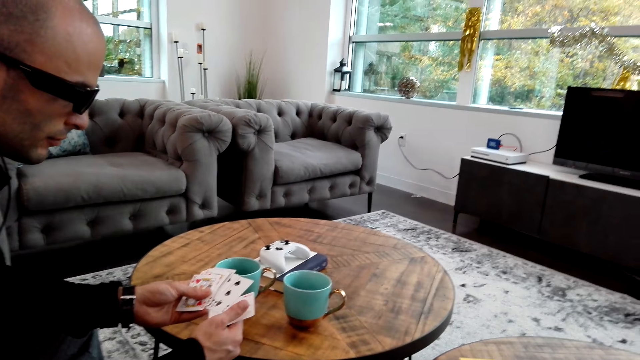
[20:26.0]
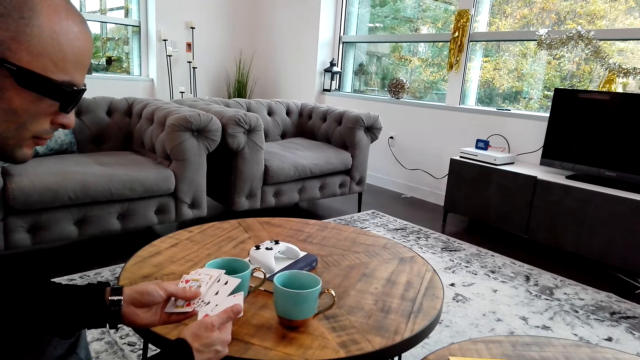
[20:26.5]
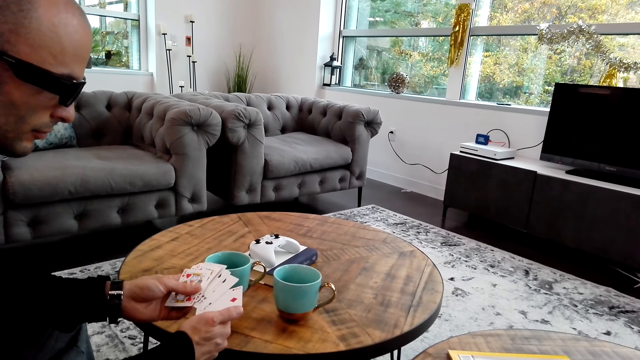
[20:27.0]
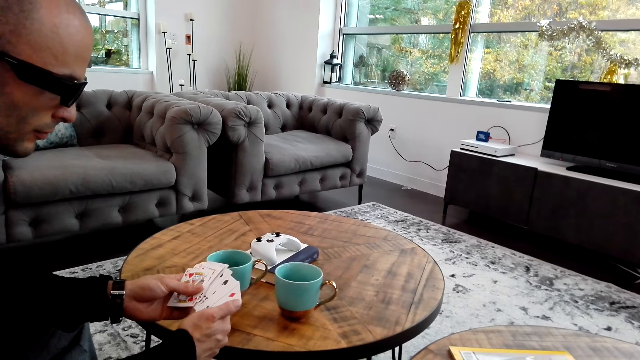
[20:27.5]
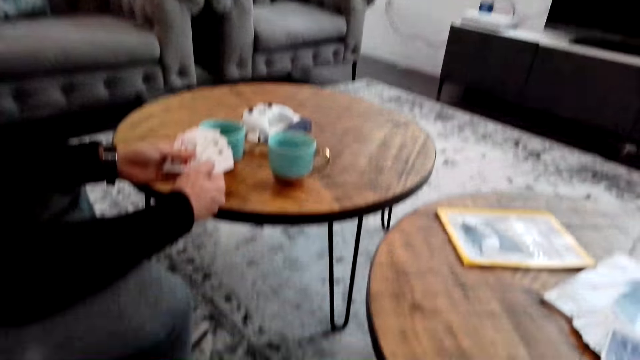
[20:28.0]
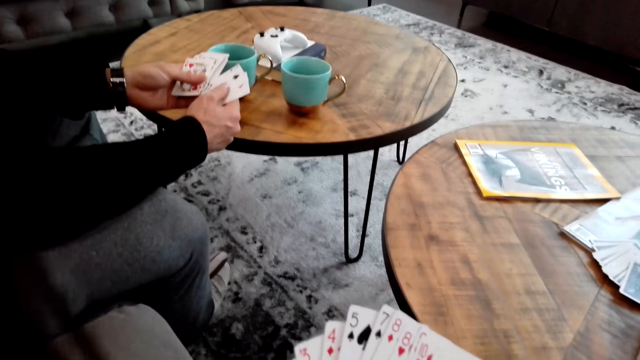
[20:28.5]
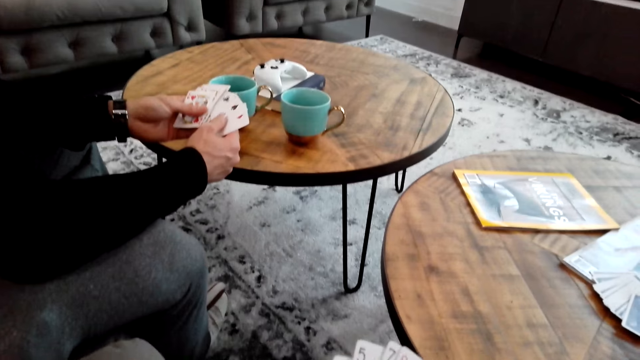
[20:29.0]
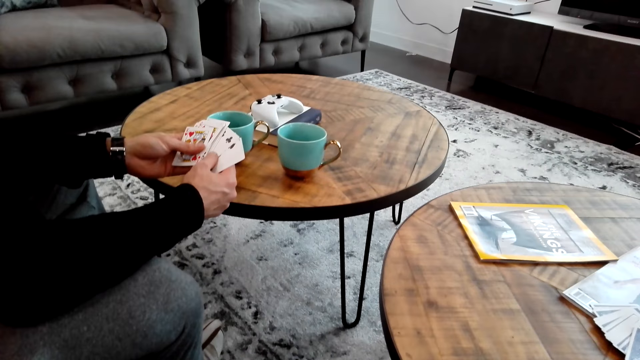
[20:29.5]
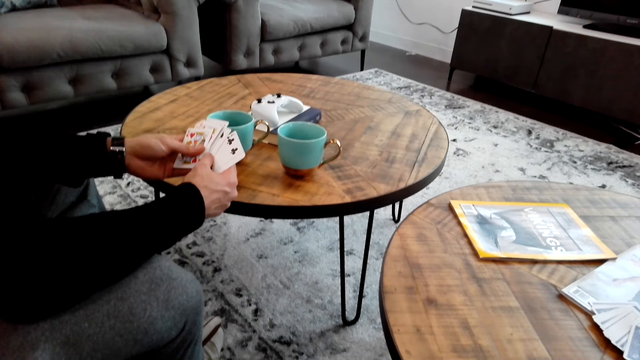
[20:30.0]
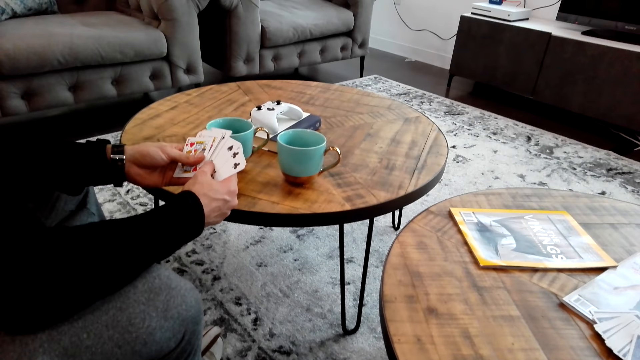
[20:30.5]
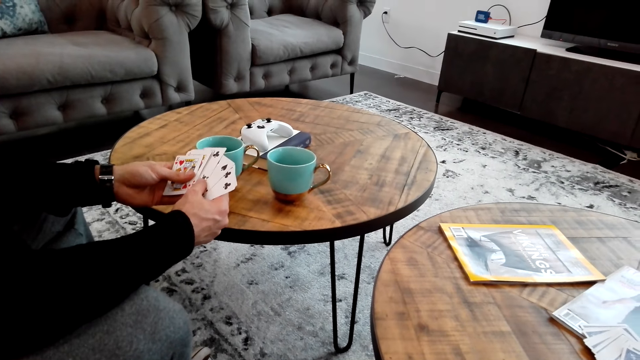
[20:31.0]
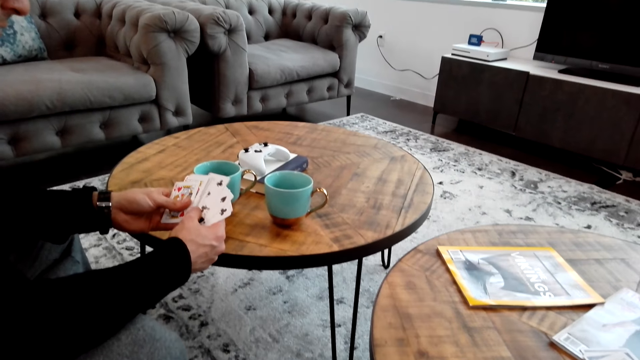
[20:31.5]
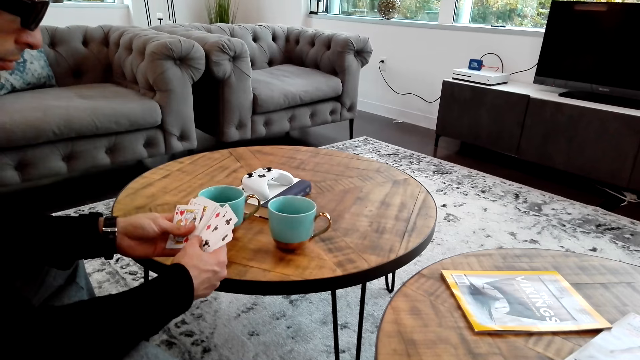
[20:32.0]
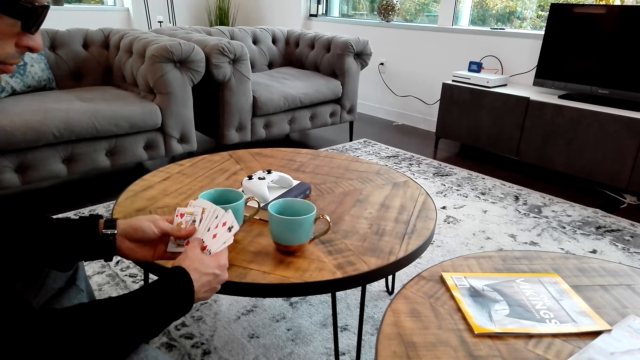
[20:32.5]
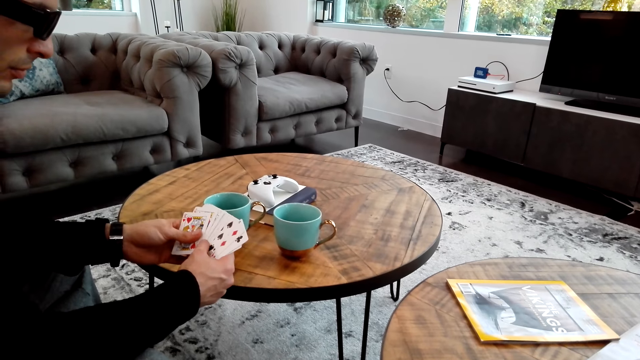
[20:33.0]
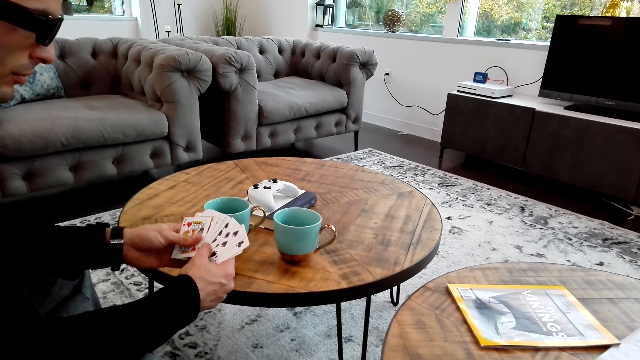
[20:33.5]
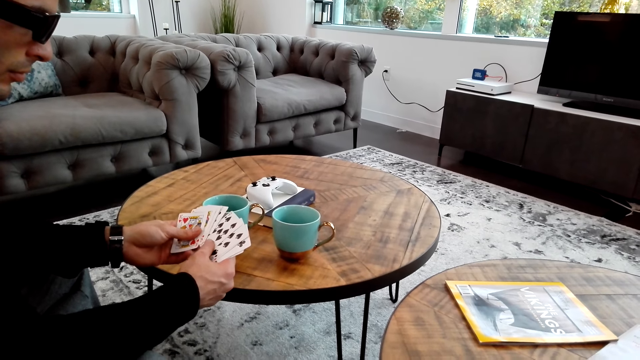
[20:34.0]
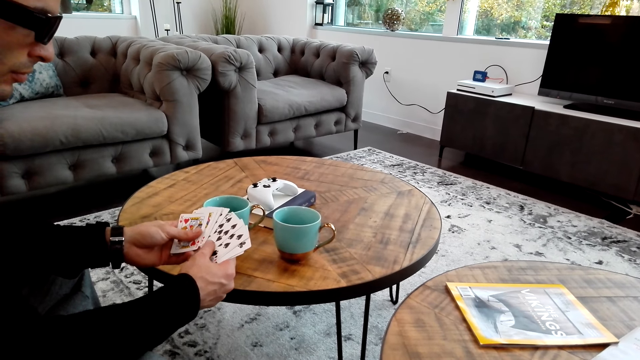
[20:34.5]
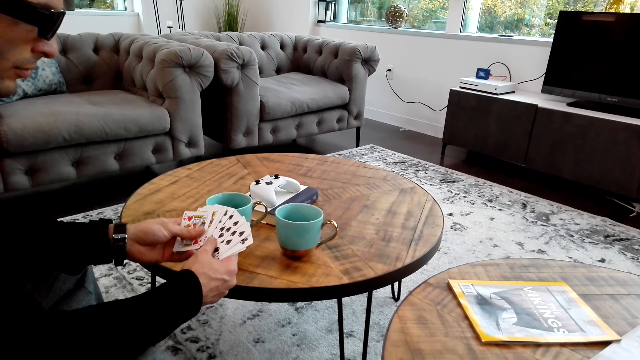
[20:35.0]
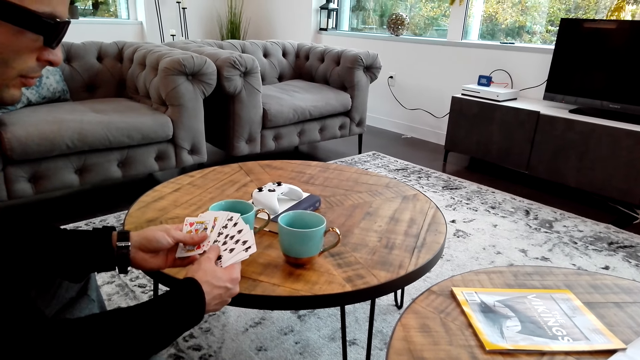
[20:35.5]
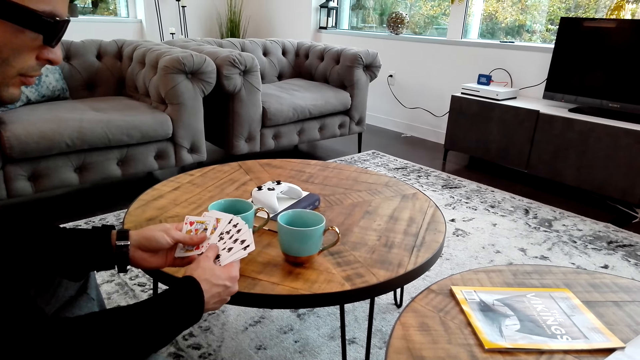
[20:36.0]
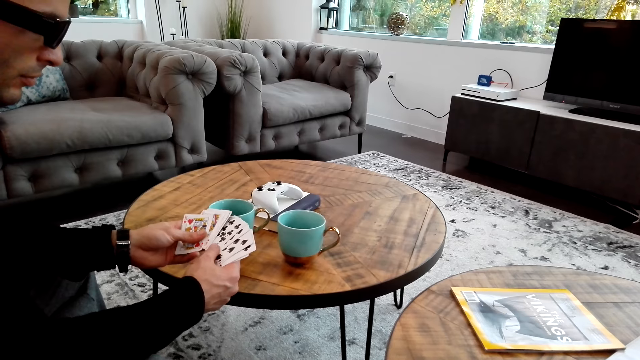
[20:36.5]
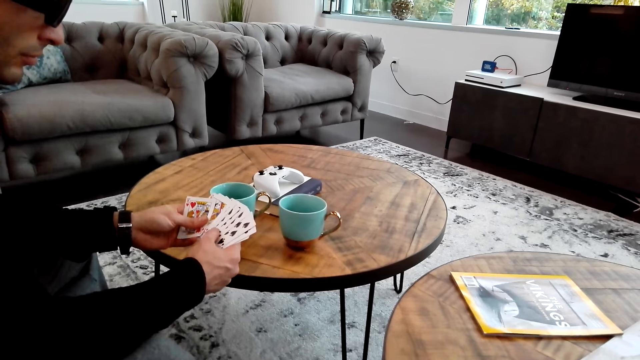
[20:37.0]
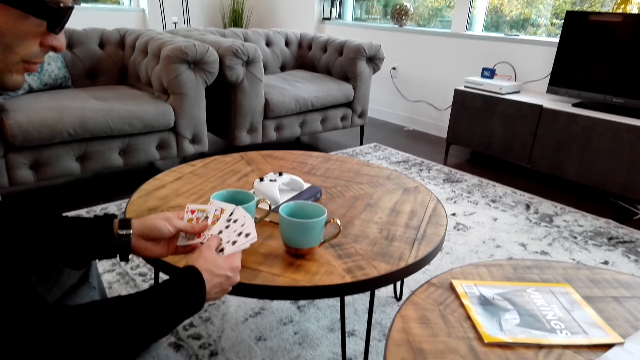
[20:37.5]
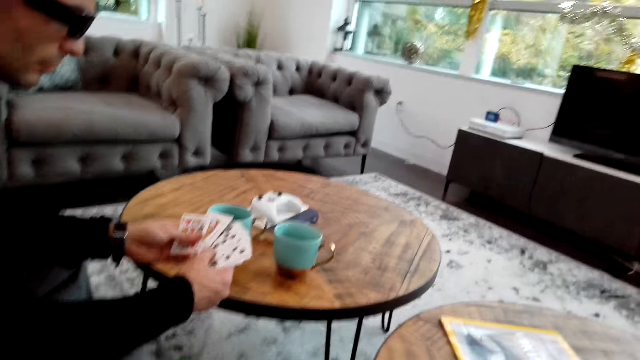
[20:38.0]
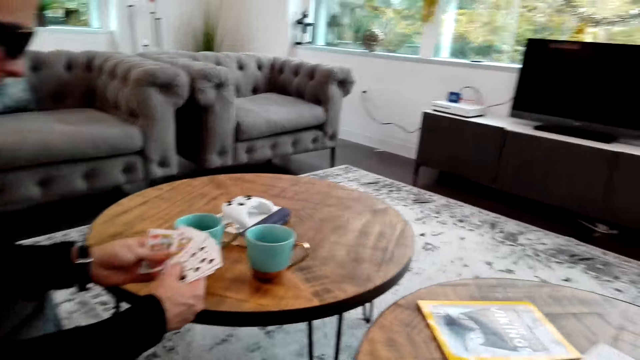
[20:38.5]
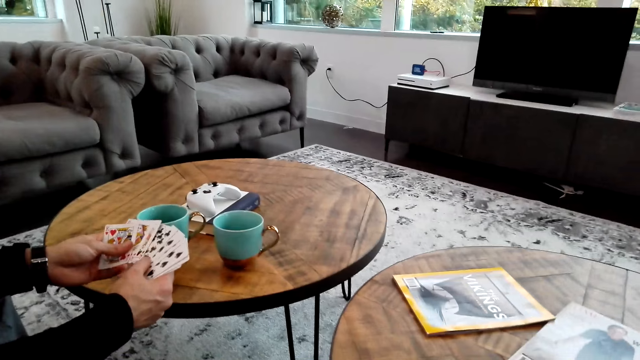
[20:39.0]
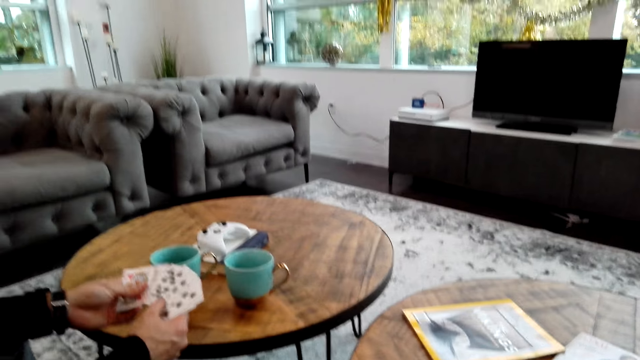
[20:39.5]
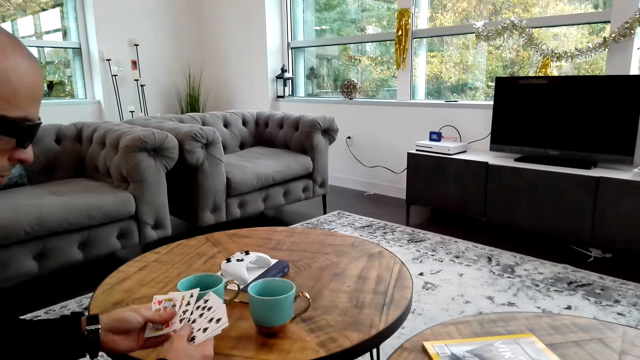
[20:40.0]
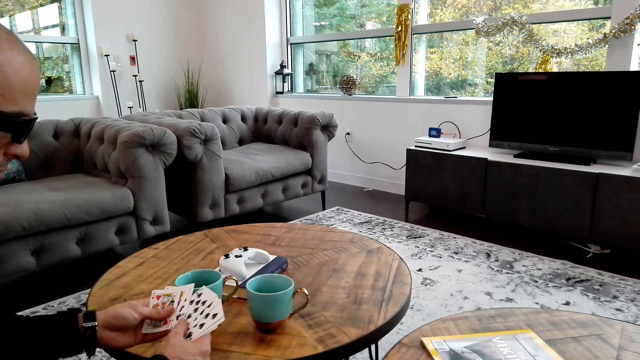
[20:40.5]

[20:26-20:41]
A man stares at the cards. The camera wearer talks to the man. The man aligns the cards.

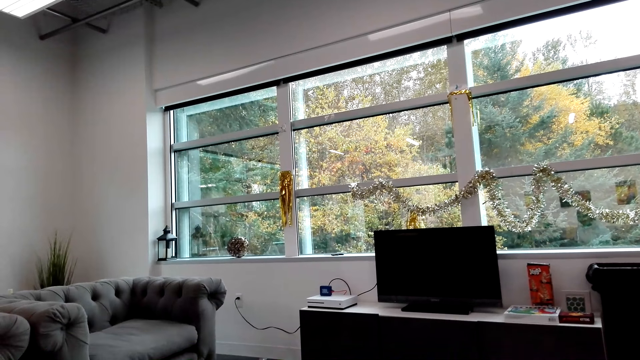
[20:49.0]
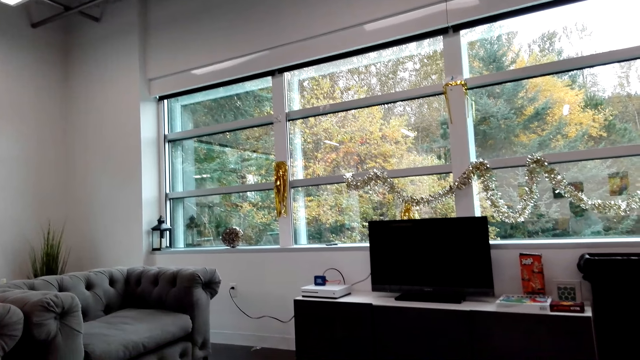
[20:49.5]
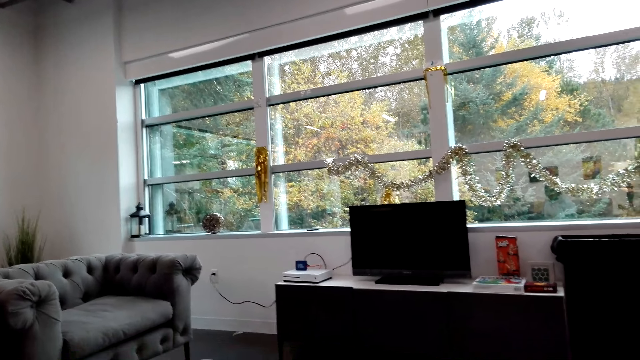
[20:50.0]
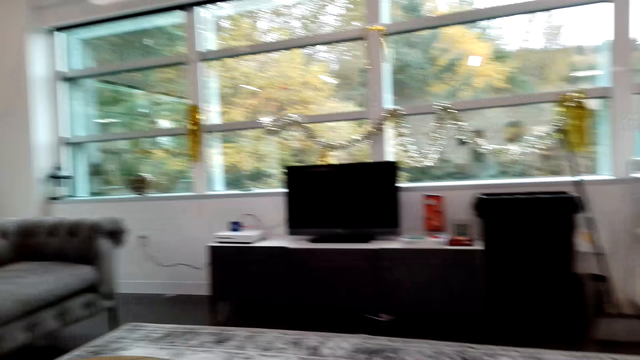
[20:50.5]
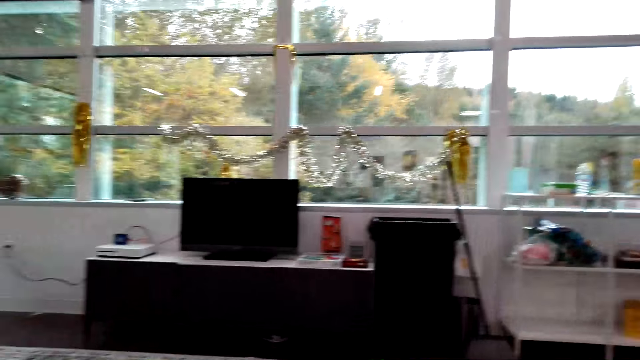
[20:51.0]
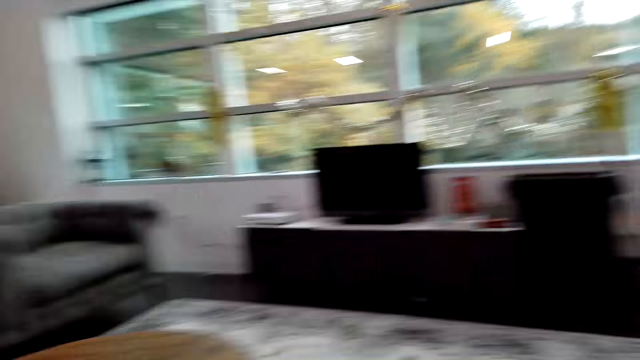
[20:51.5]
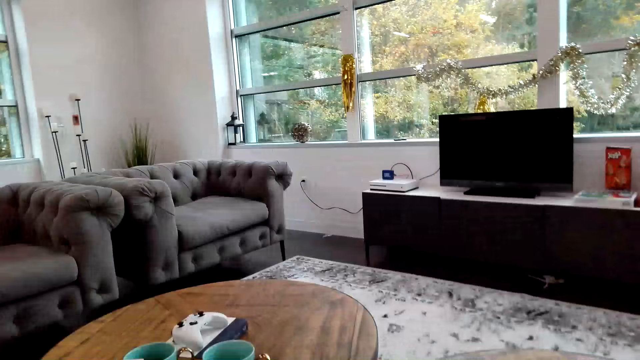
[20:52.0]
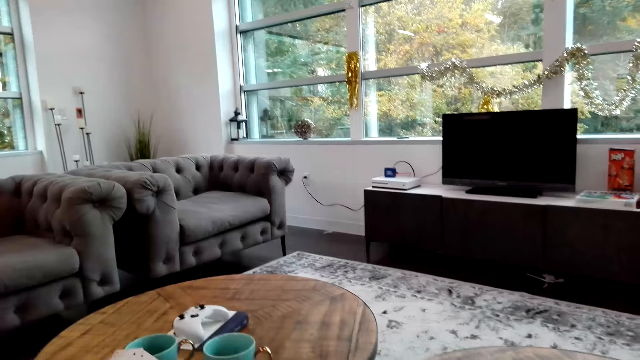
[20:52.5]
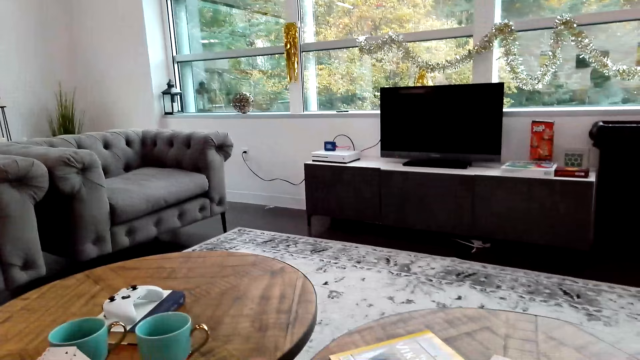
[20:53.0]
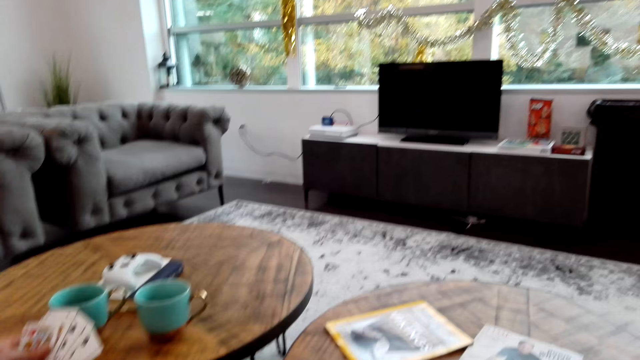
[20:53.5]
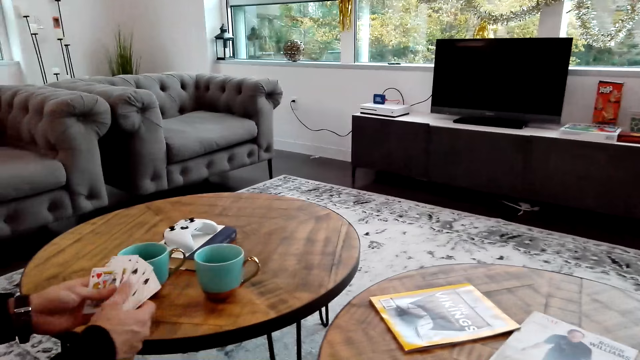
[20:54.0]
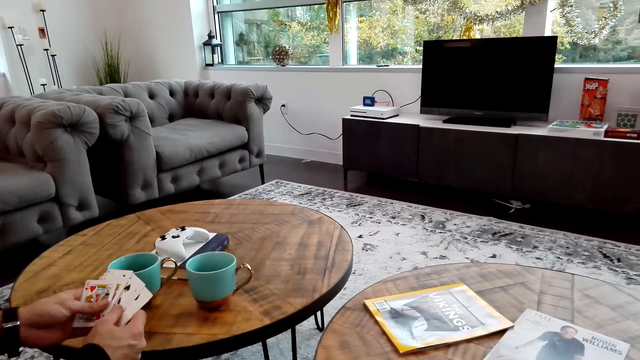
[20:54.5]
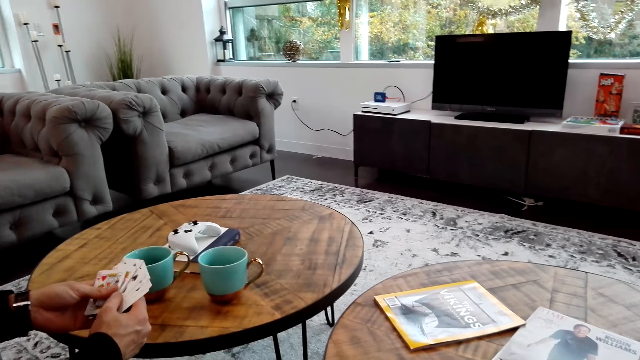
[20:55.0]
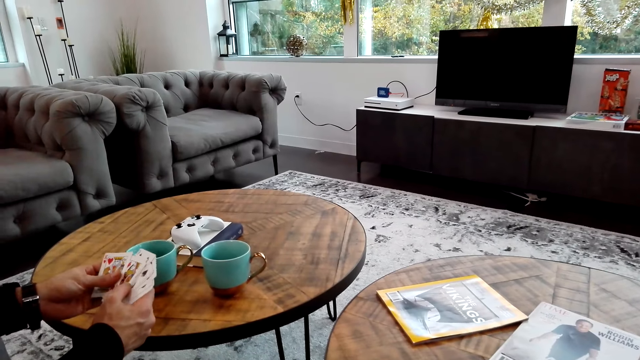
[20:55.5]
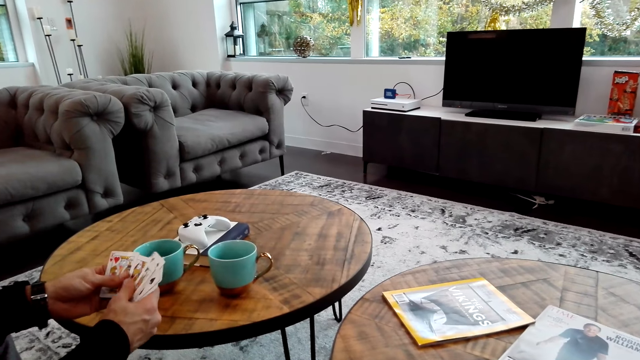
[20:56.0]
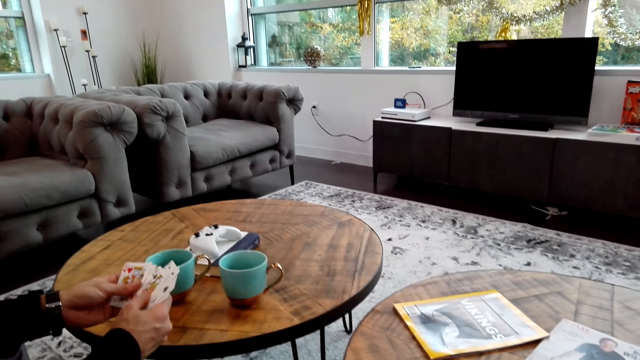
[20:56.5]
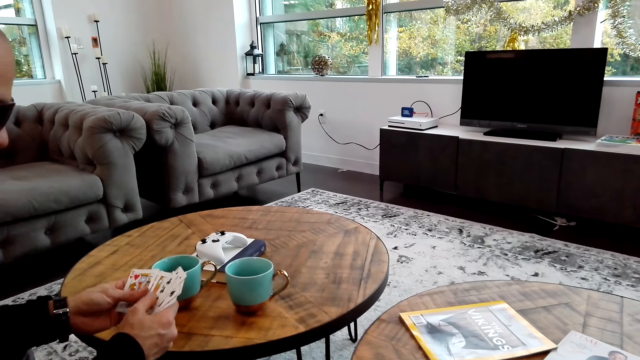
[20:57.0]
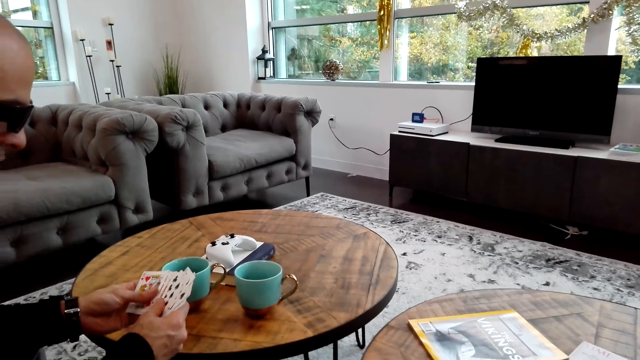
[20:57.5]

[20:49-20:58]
The camera wearer stares at the living room. A man touches the cards.
